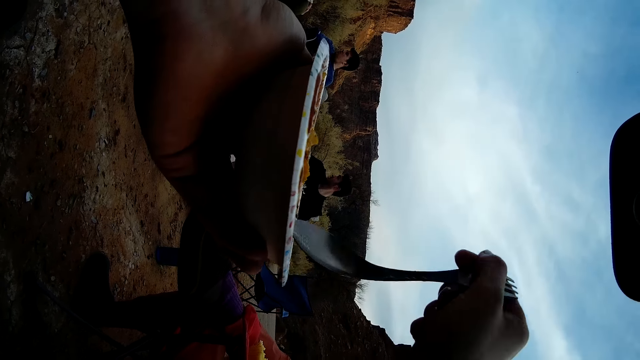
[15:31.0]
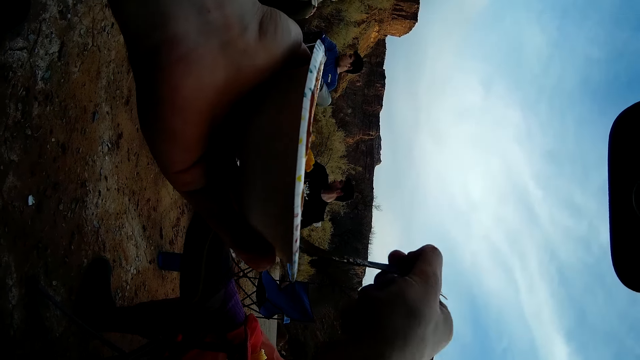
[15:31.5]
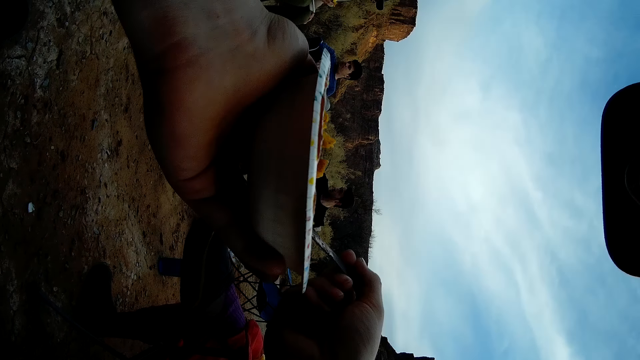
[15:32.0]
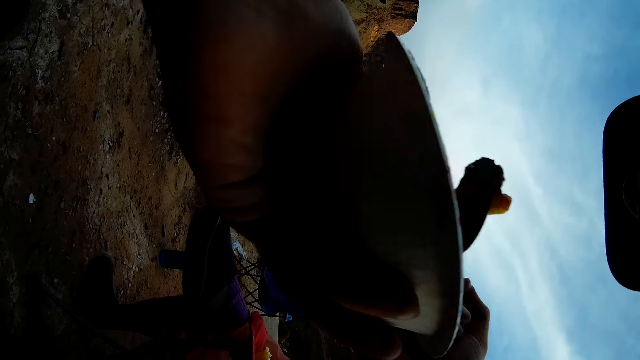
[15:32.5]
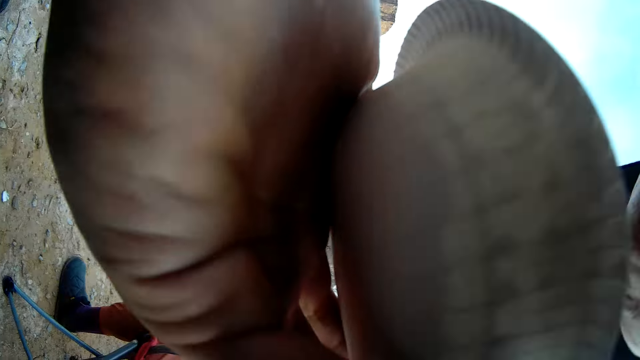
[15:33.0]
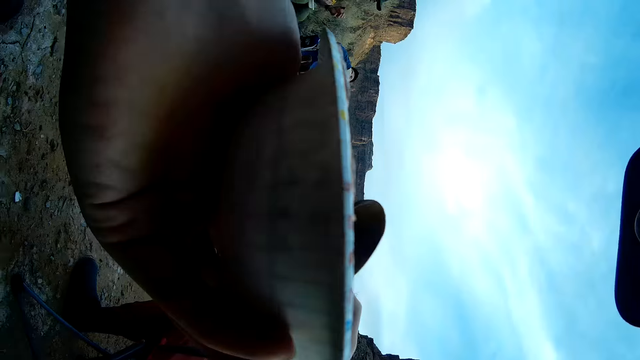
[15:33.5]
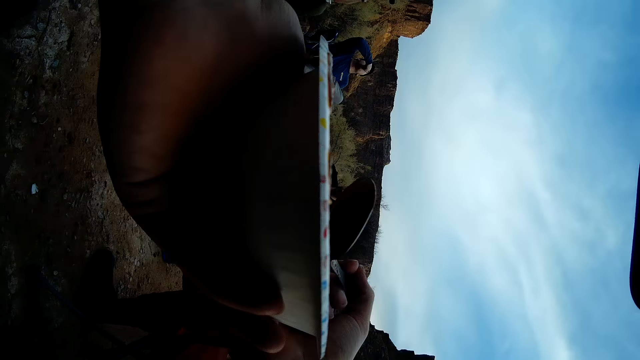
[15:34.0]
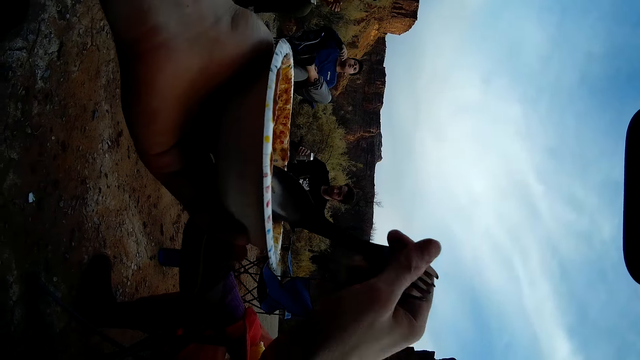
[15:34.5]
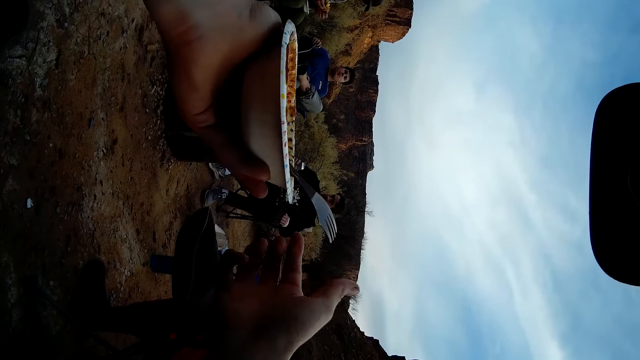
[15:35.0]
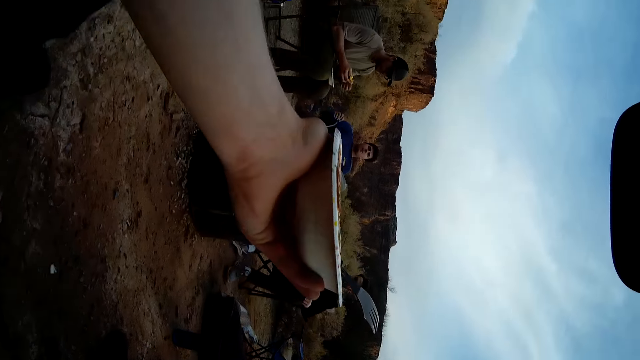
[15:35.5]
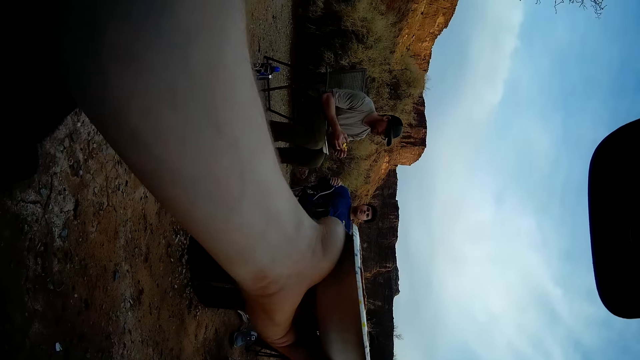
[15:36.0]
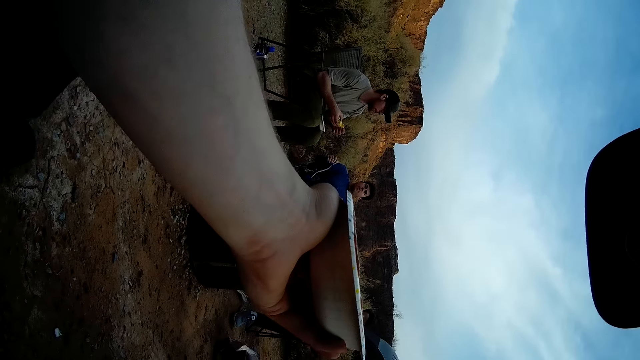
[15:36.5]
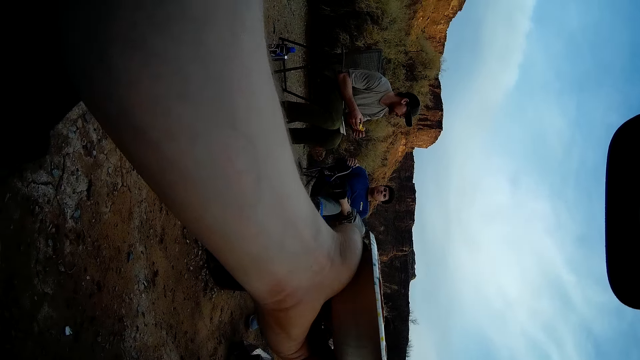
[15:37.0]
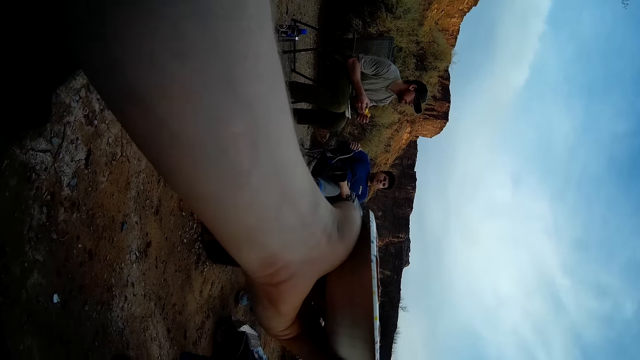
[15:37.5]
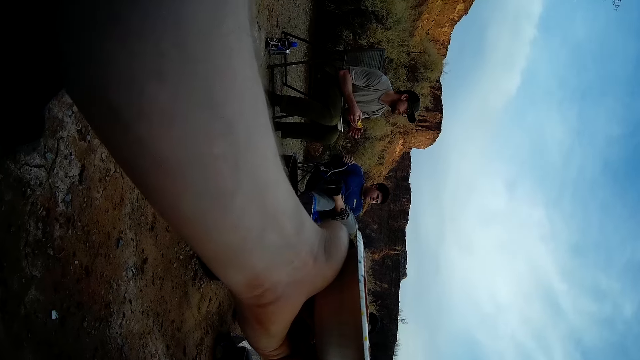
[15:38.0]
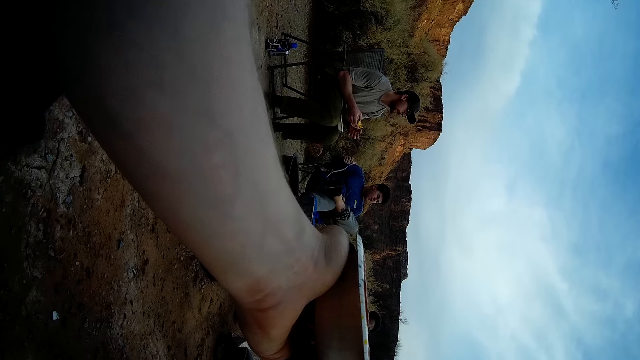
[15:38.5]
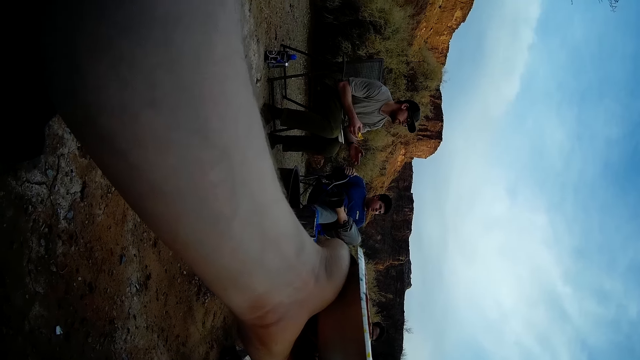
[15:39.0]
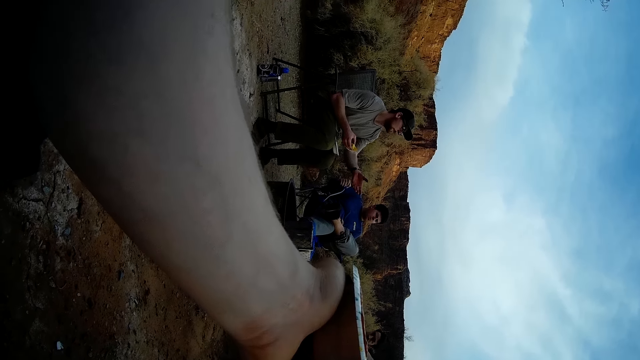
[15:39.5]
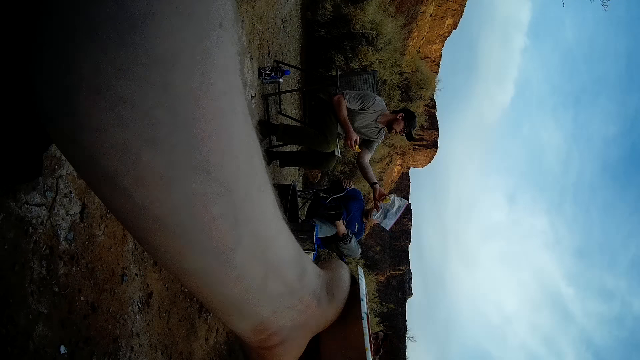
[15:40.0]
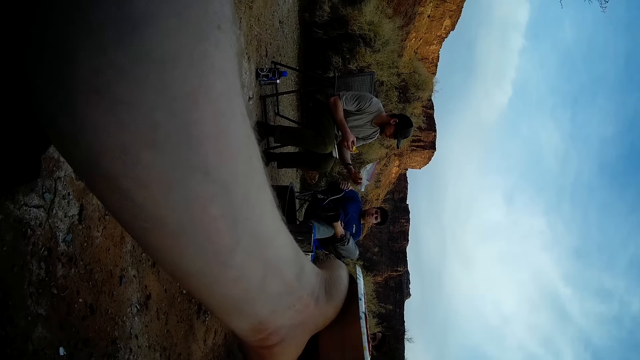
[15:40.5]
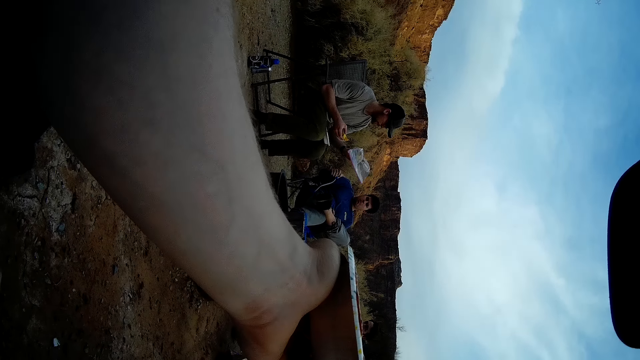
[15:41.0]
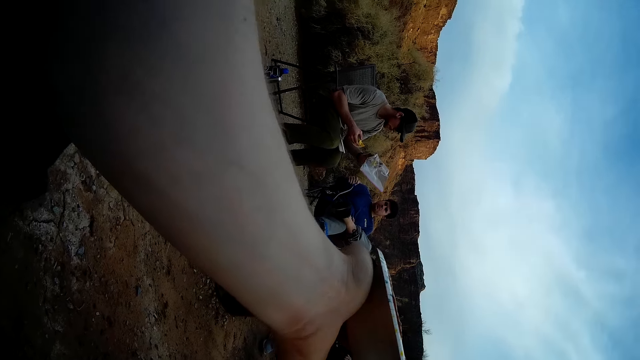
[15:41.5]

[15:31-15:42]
The camera wearer scoops food with a spoon. They eat the food with the spoon. They drop the spoon in a plate. They hold the plate. They look at the people.

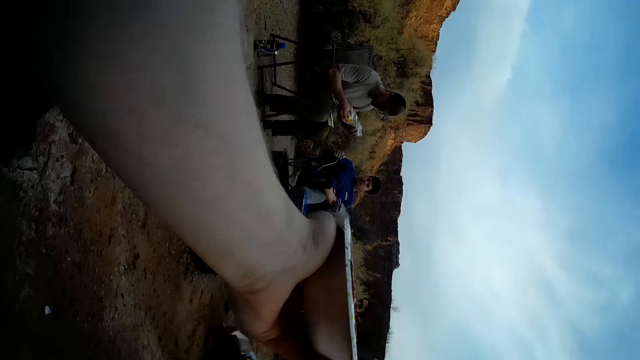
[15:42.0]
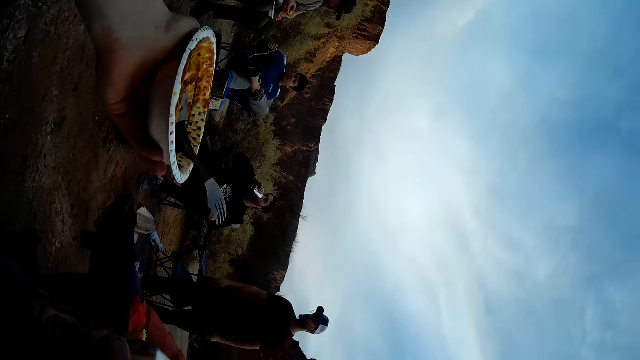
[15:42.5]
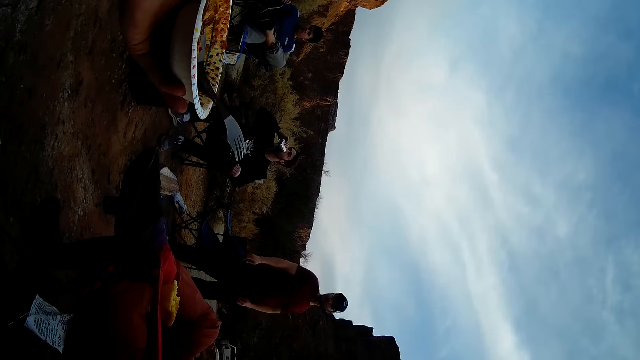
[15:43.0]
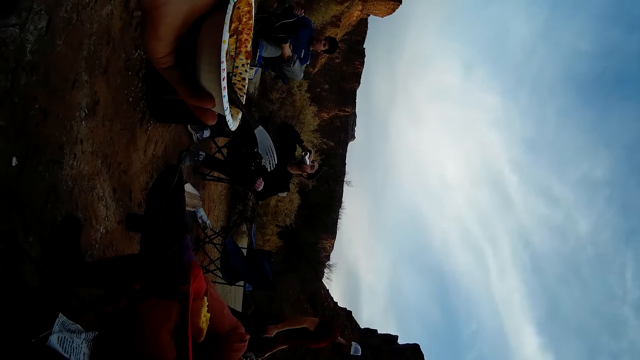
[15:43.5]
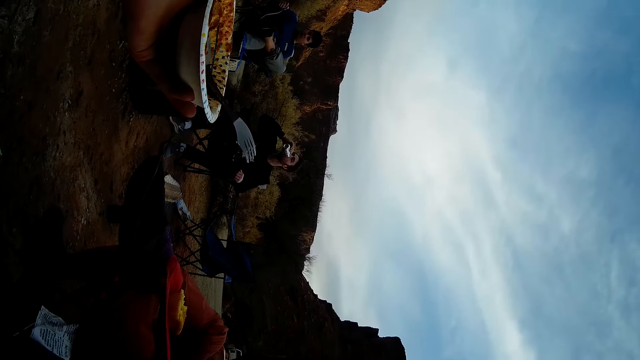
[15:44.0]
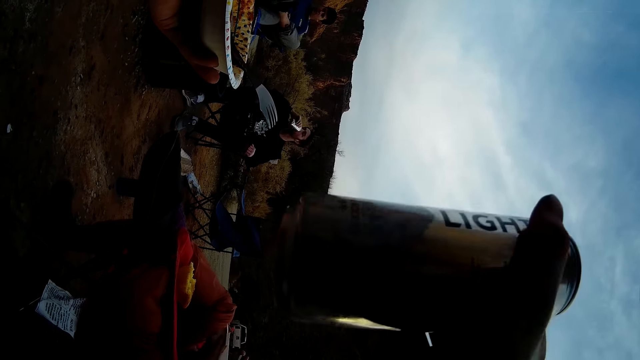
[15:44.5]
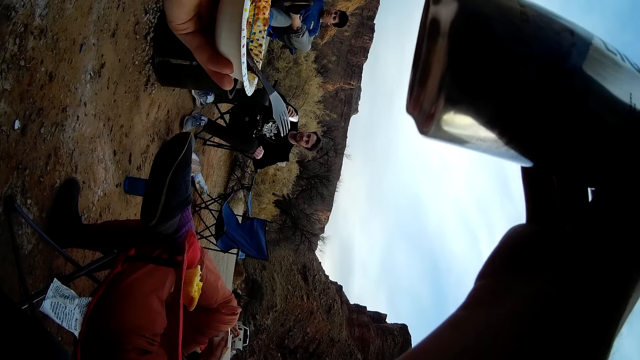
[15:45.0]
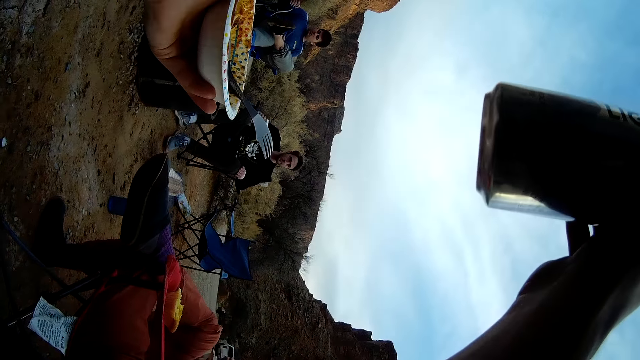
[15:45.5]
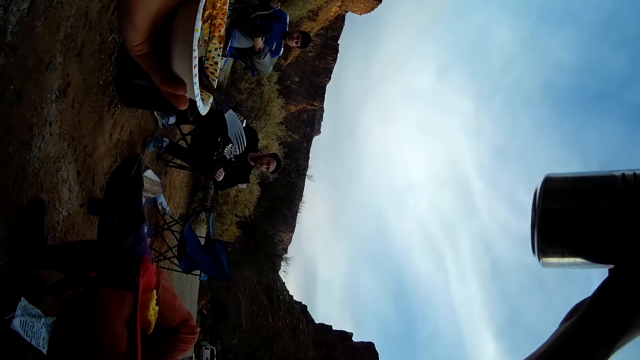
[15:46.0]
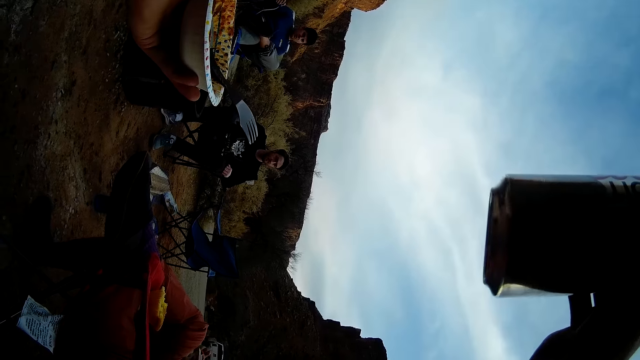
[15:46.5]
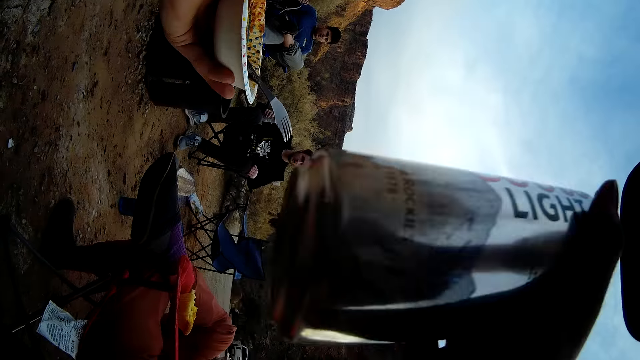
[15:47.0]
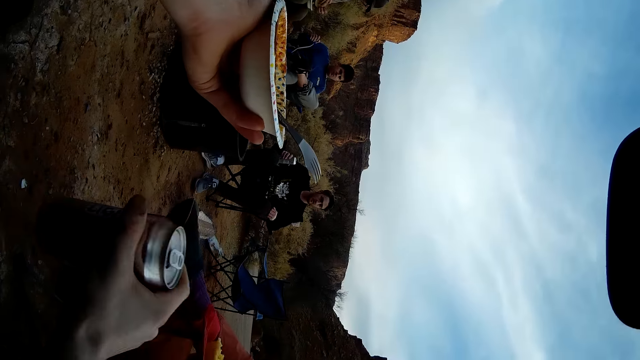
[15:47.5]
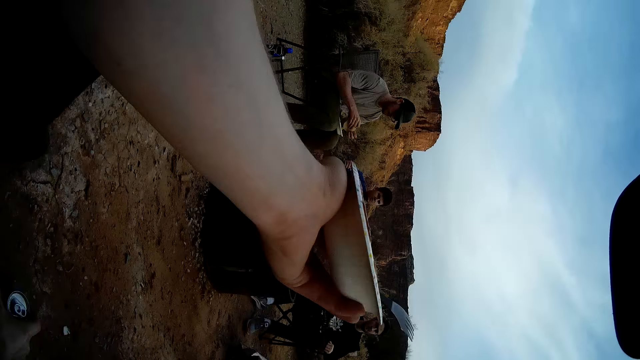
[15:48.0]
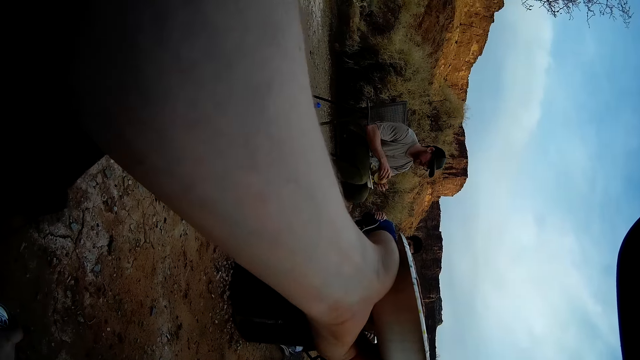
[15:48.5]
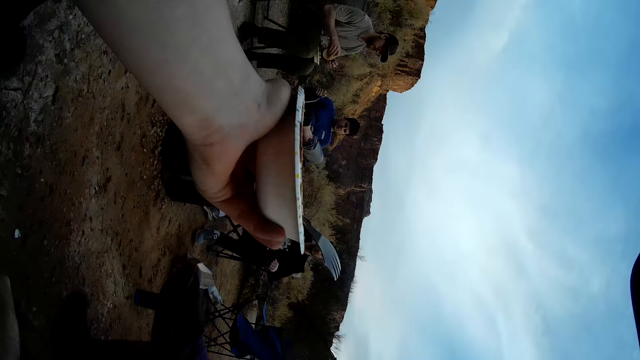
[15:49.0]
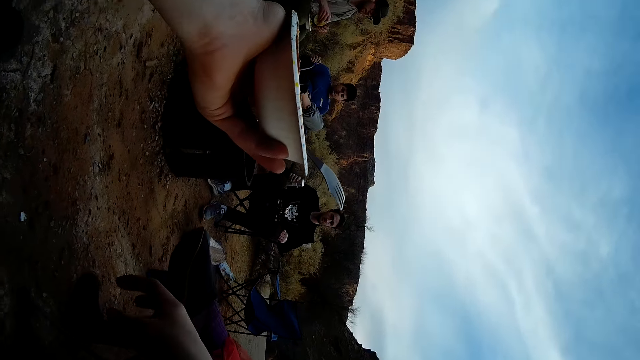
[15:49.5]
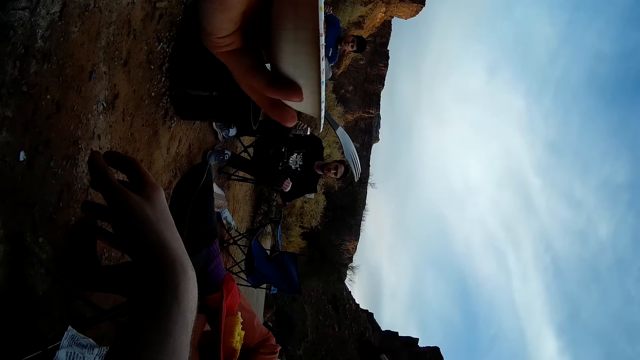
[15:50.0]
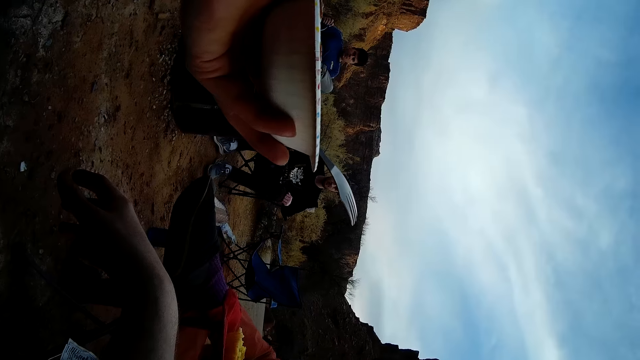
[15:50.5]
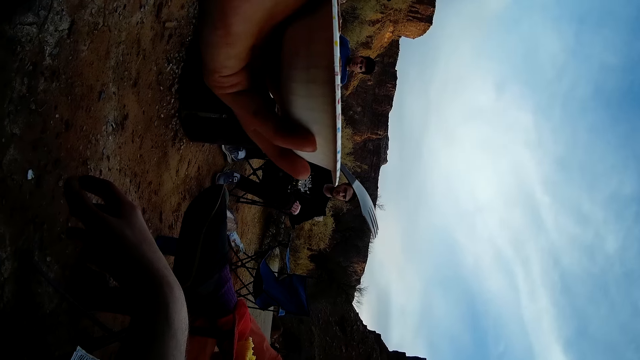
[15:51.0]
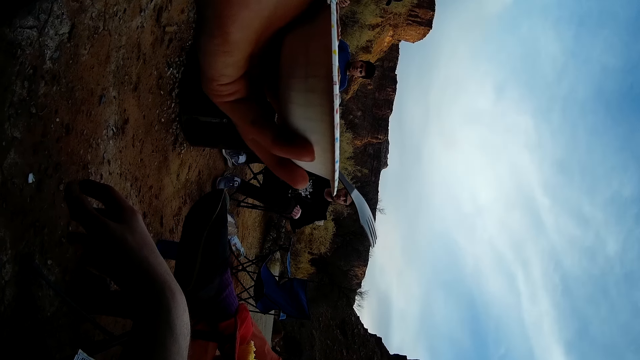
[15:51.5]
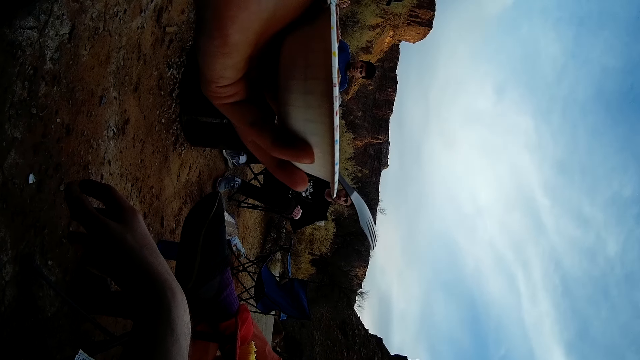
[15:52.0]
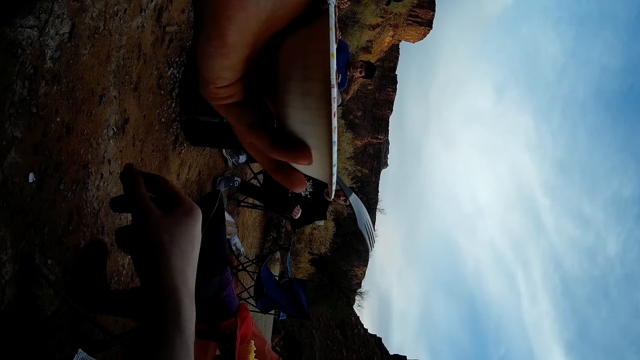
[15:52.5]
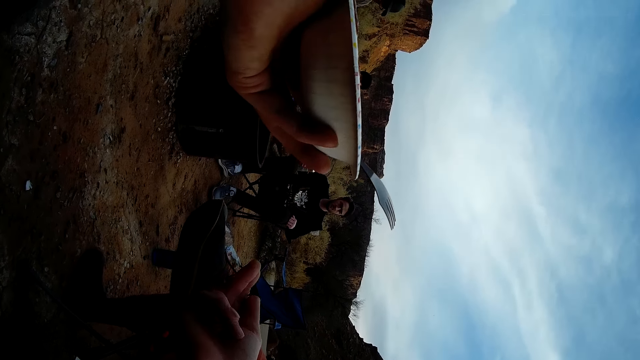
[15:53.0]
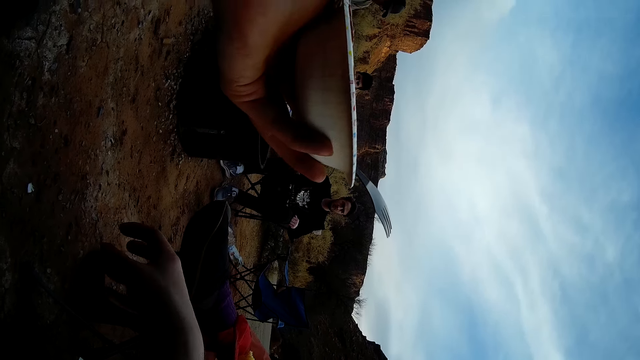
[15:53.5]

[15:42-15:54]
The camera wearer picks up a can. They drink beer or light energy drink. They drop the can.
